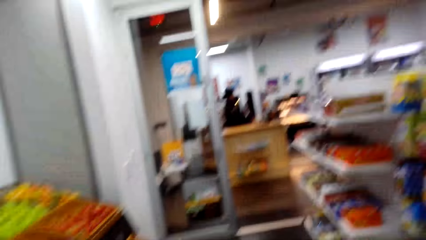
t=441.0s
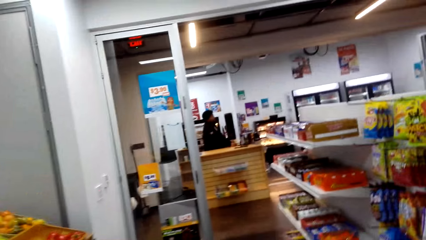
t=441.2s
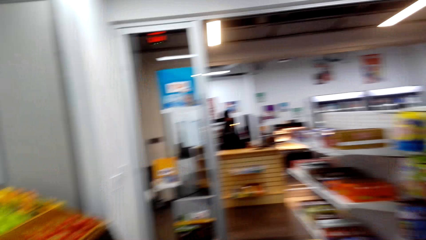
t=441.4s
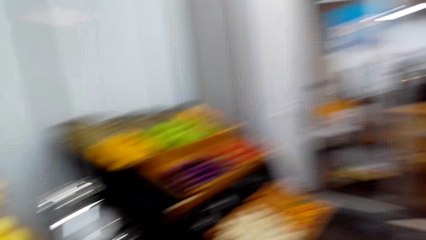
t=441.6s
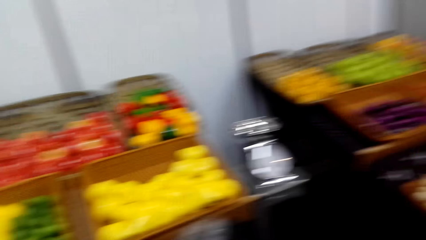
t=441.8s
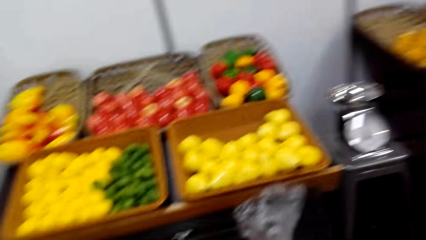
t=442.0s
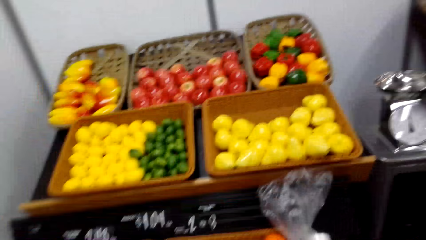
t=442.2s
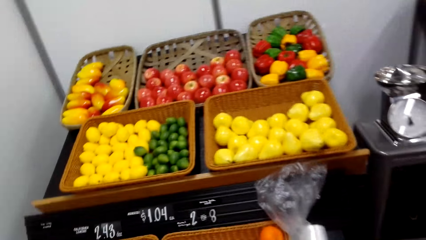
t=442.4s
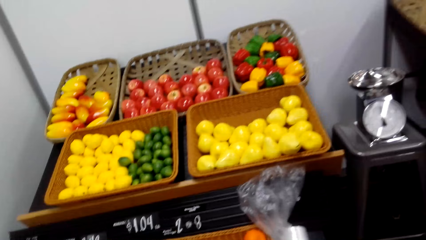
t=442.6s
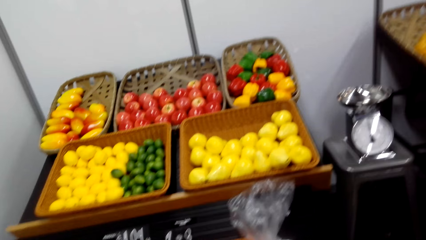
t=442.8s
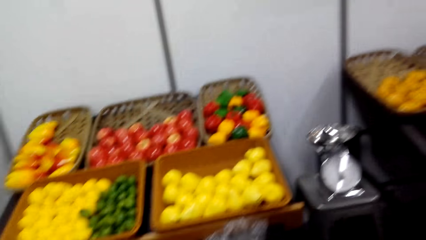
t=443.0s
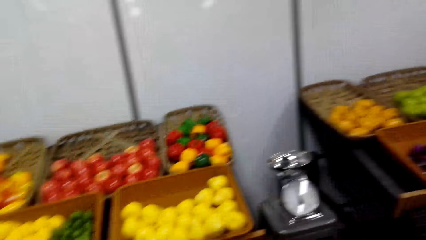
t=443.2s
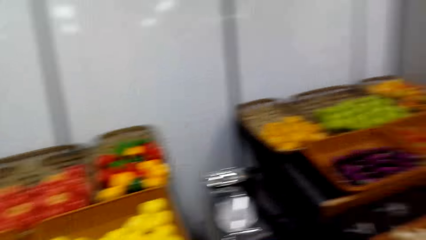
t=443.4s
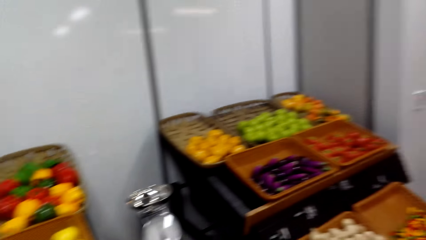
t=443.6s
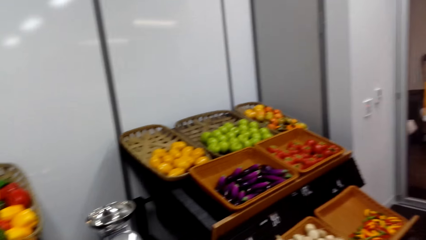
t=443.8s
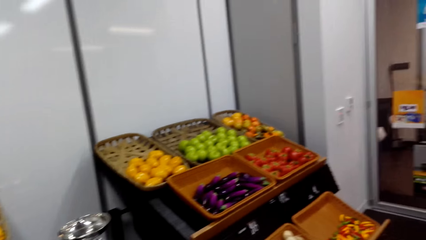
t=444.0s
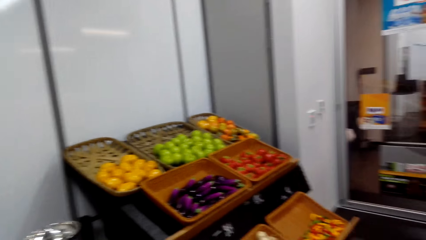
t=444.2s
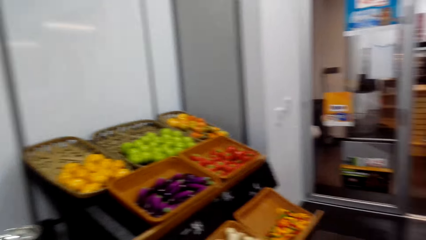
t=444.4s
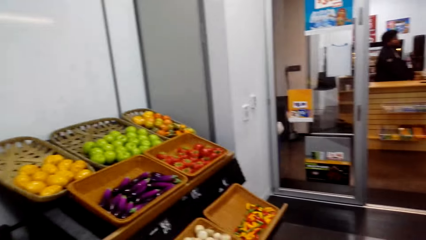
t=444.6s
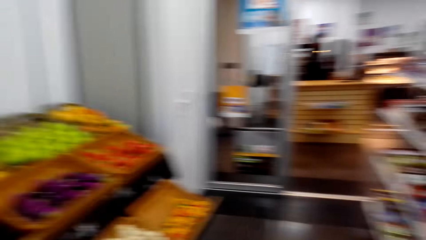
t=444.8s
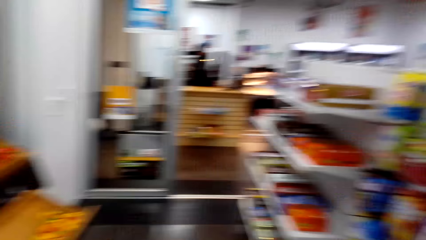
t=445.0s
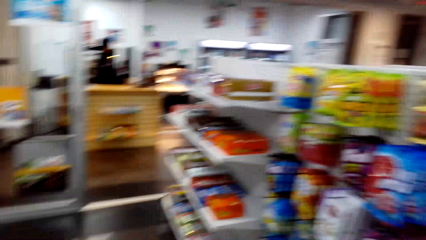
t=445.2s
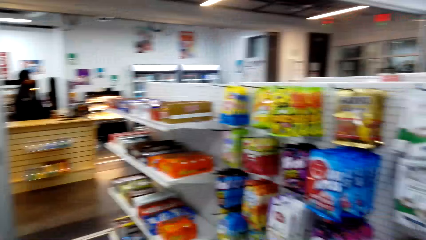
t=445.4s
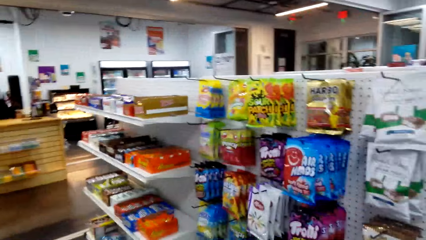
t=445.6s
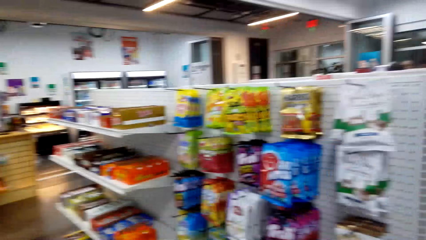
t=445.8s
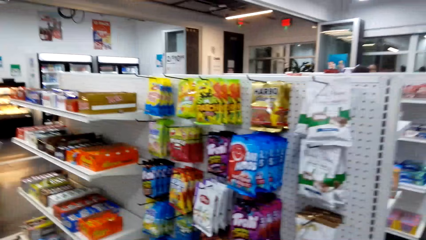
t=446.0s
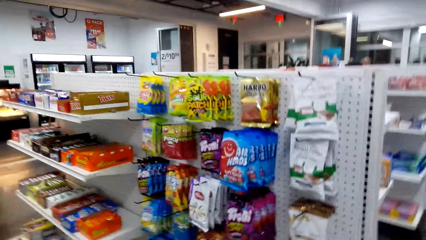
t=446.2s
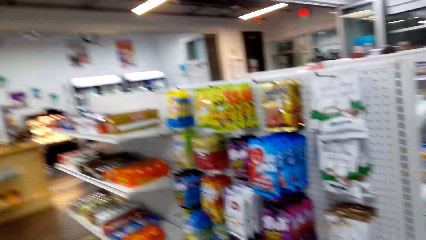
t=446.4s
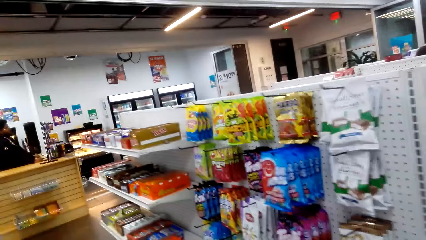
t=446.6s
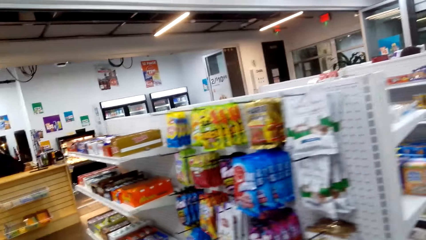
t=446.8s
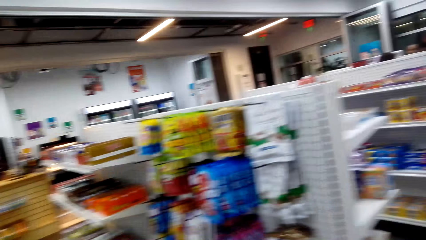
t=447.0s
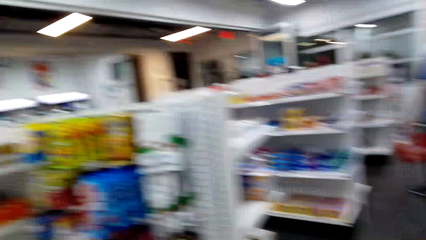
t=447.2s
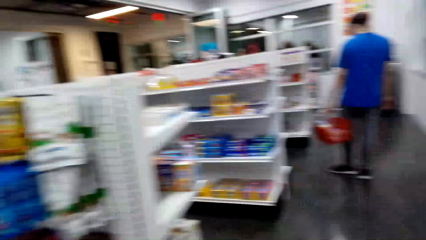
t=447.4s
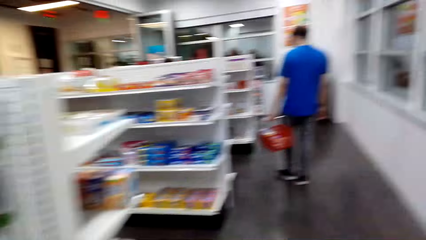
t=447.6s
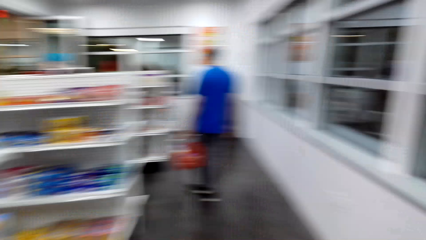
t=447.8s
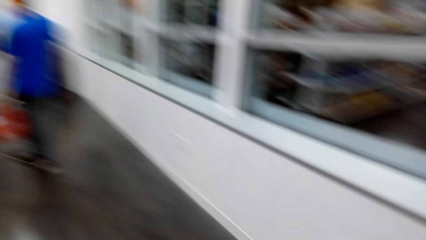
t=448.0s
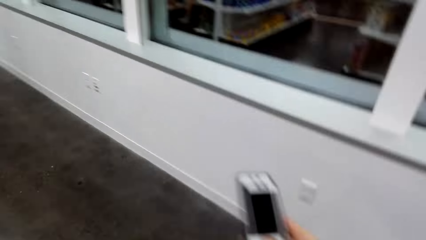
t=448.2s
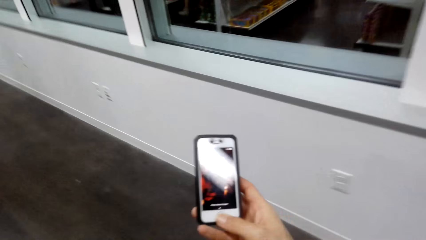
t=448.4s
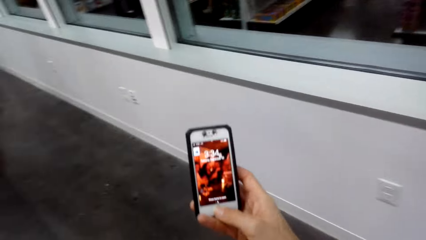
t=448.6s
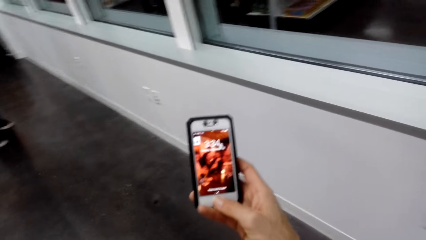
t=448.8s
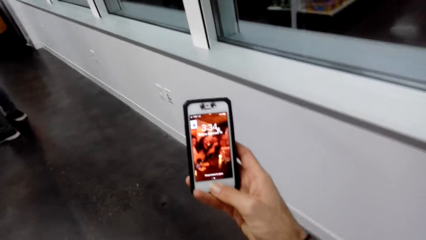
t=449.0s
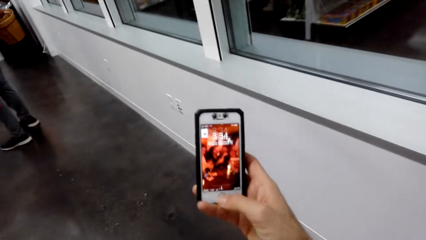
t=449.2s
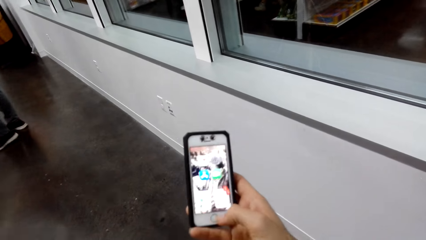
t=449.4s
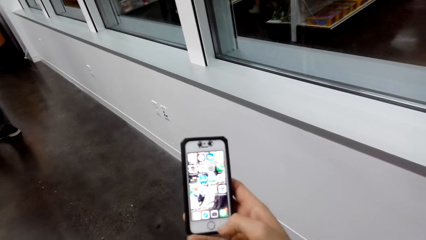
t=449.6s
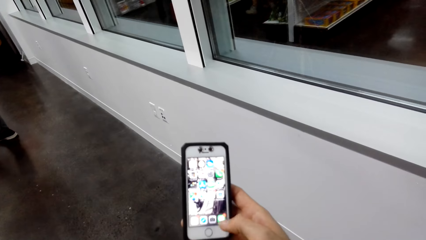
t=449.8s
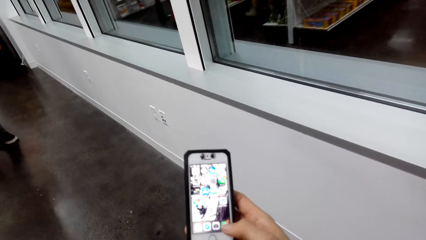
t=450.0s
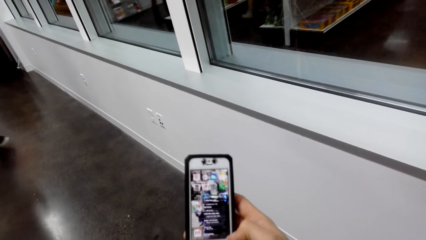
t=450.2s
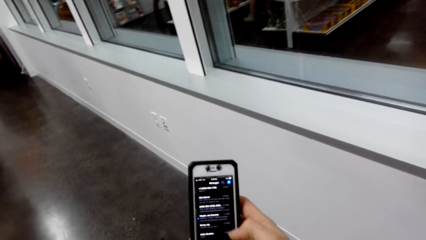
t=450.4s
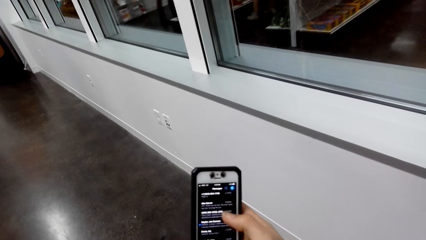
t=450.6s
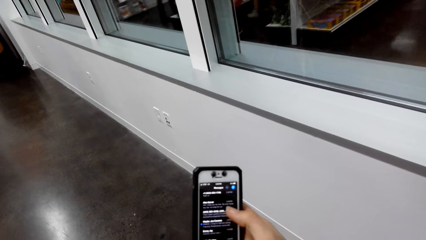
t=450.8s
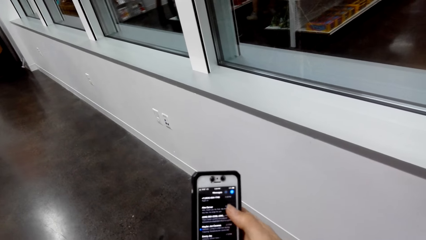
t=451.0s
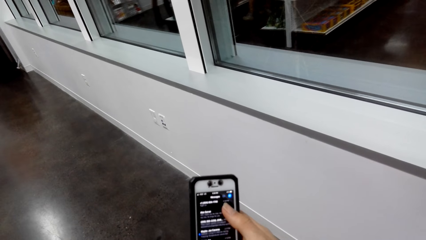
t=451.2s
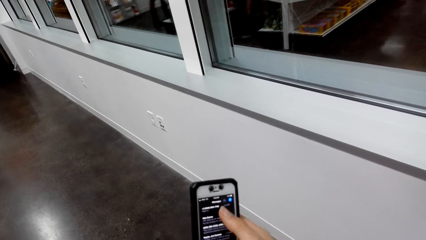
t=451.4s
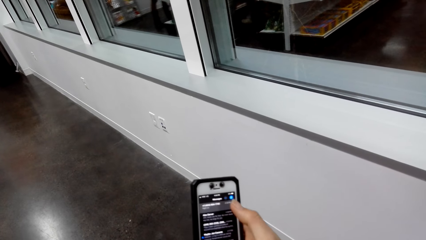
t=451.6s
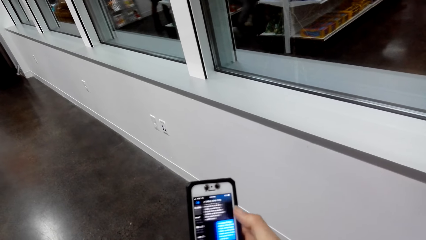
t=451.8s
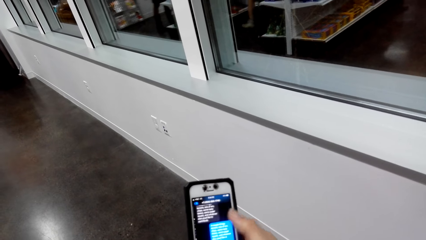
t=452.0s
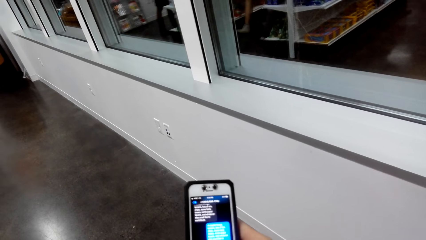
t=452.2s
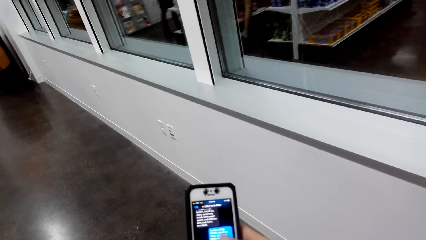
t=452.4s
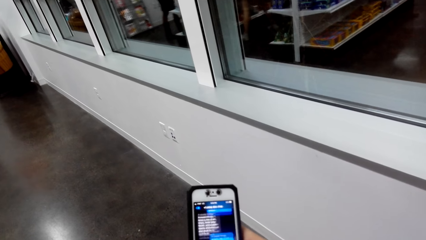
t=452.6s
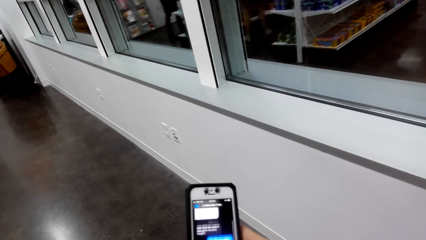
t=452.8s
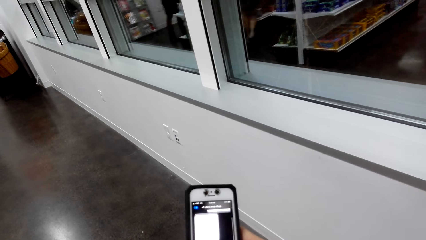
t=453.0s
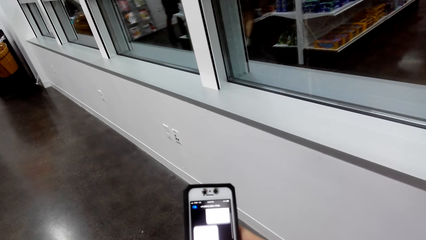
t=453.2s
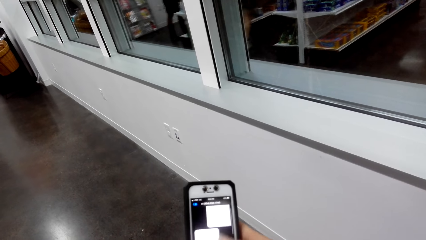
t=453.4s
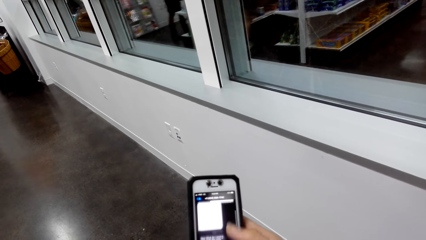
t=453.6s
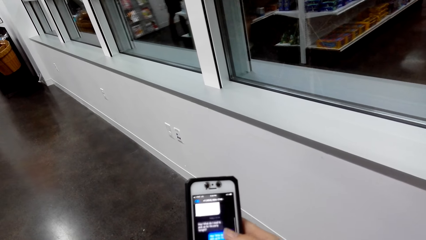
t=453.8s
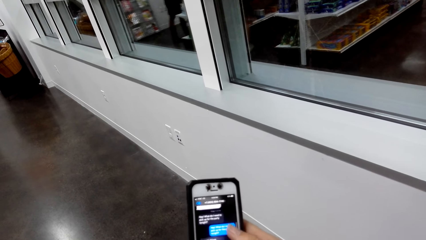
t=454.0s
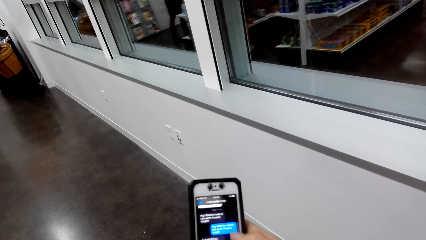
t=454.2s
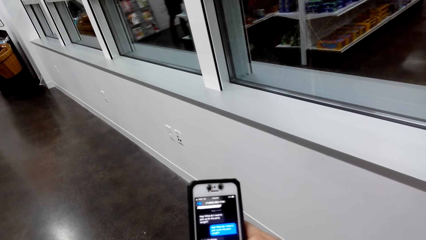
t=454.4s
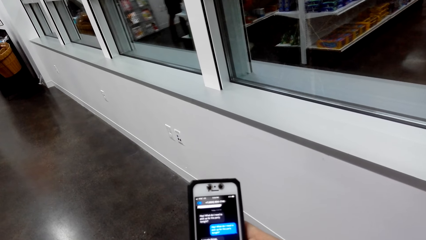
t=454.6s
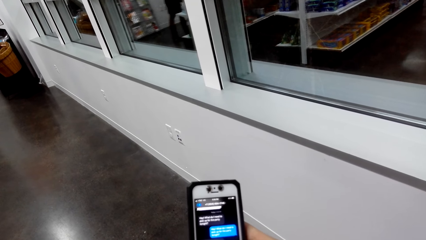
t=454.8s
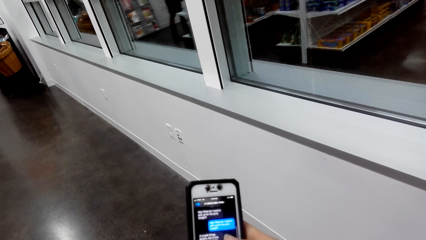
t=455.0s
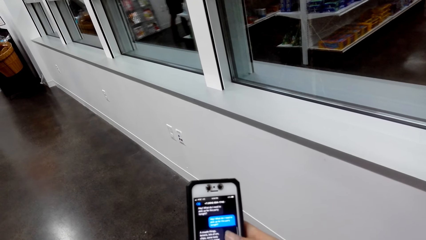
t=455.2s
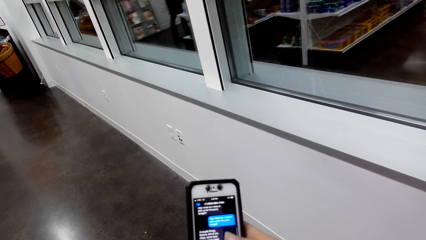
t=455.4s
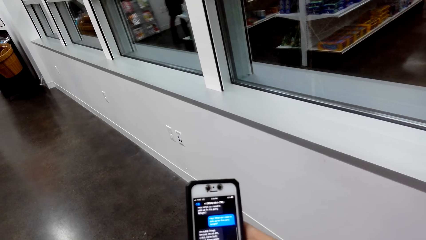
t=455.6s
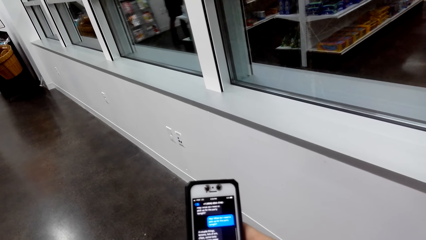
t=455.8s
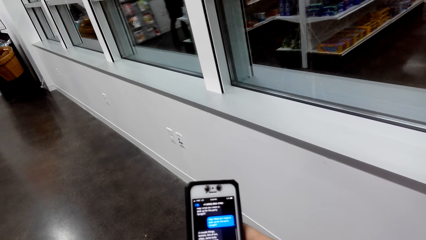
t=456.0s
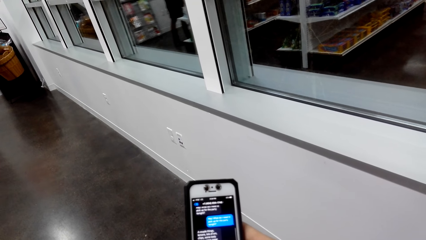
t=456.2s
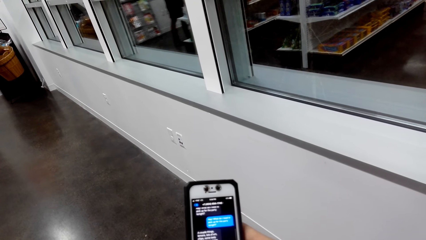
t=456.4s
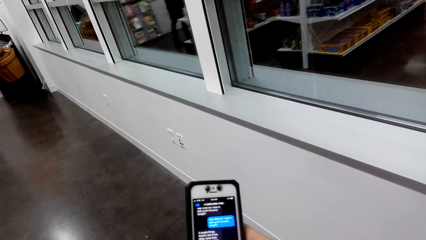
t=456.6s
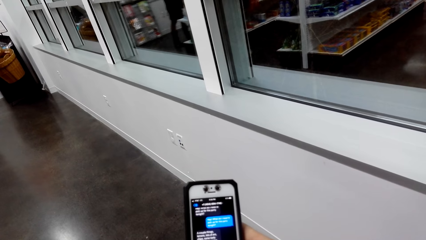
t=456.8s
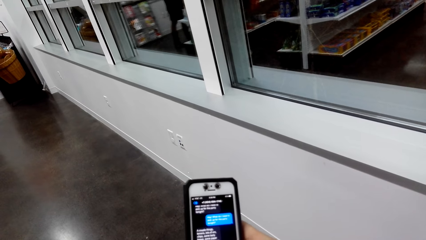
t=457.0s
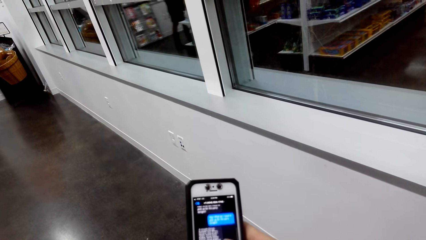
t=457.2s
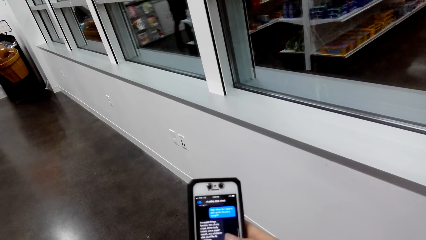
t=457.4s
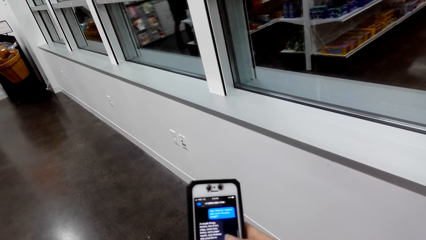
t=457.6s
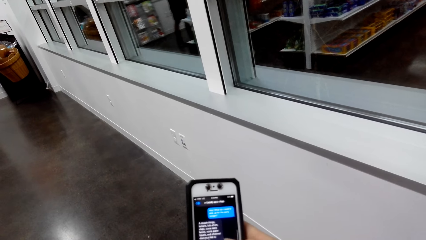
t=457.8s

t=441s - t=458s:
The camera wearer looks around. They walk in the supermarket. They scroll the phone.
